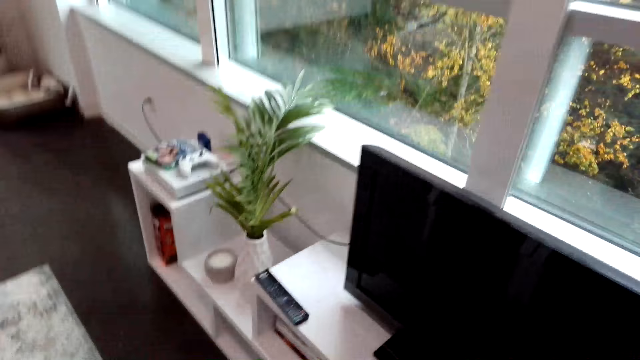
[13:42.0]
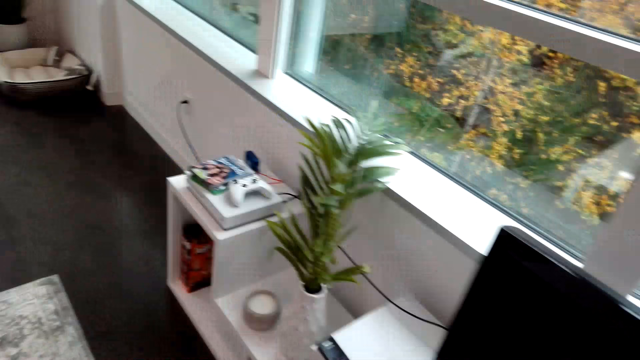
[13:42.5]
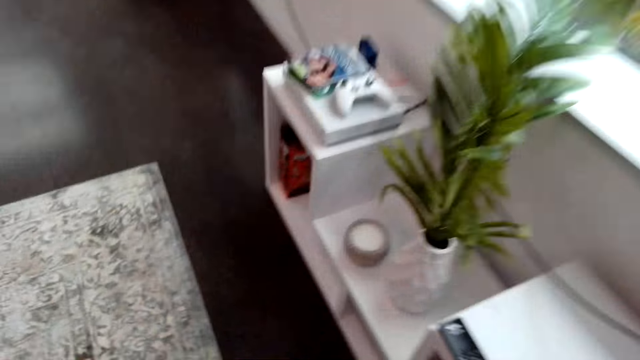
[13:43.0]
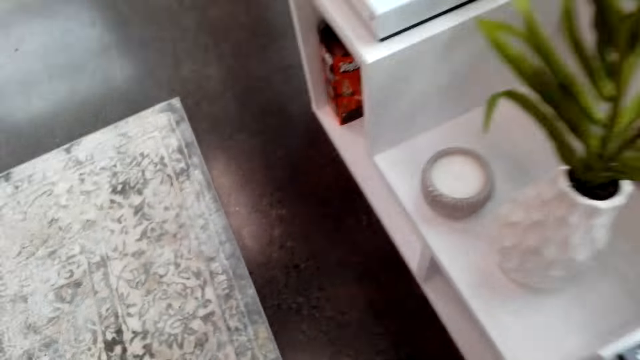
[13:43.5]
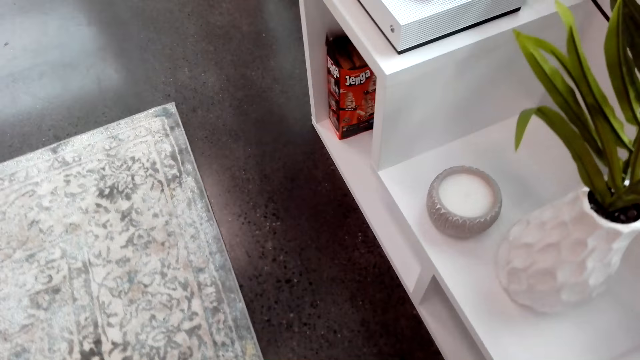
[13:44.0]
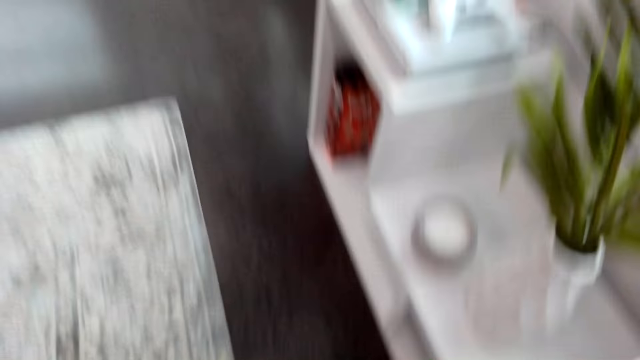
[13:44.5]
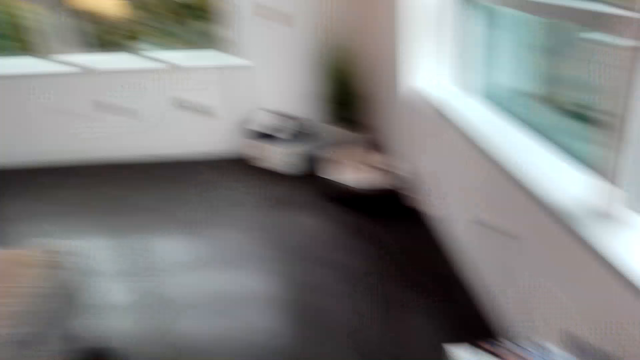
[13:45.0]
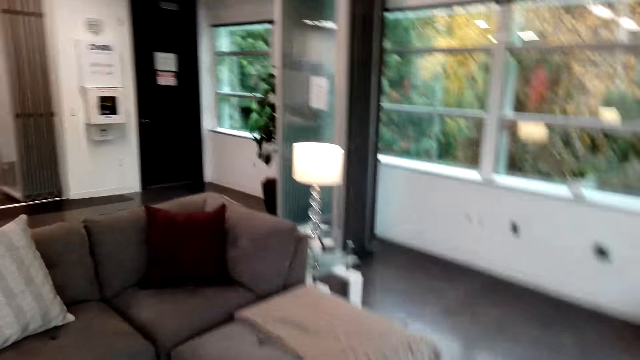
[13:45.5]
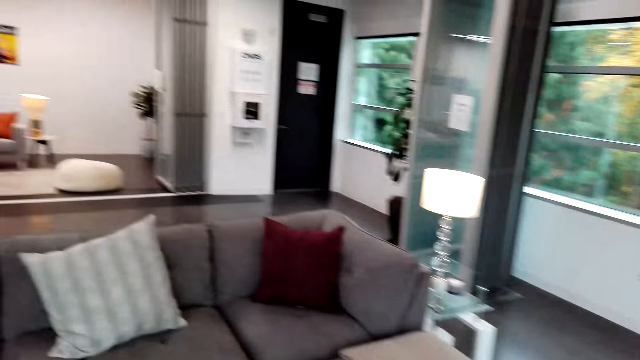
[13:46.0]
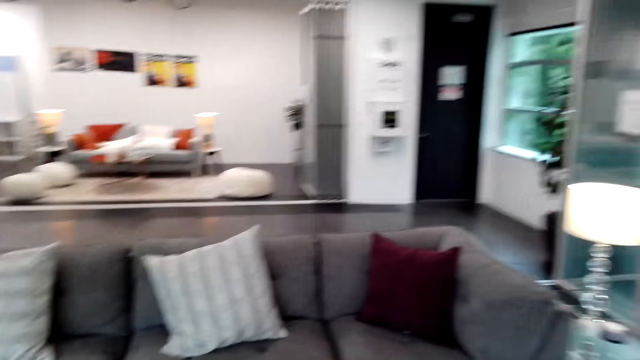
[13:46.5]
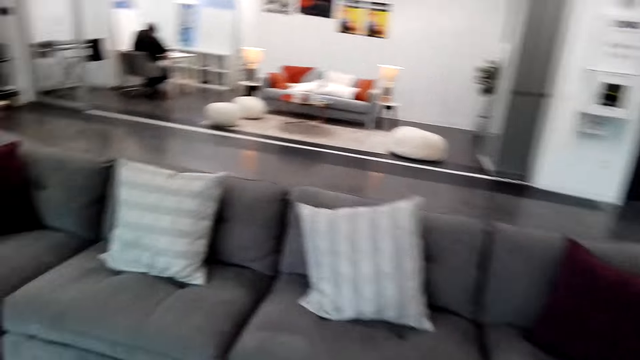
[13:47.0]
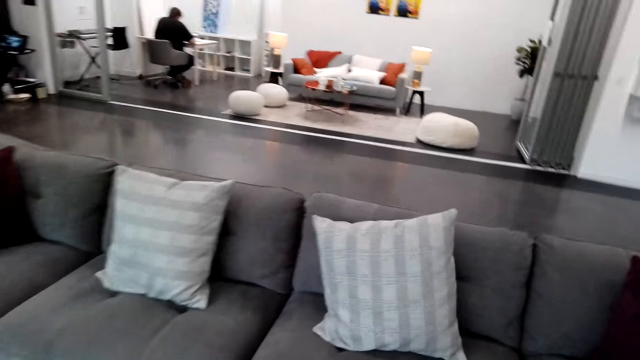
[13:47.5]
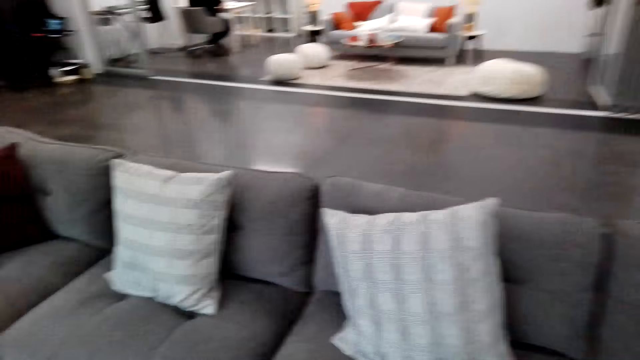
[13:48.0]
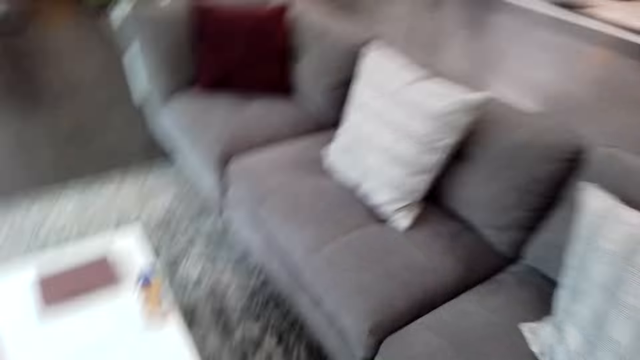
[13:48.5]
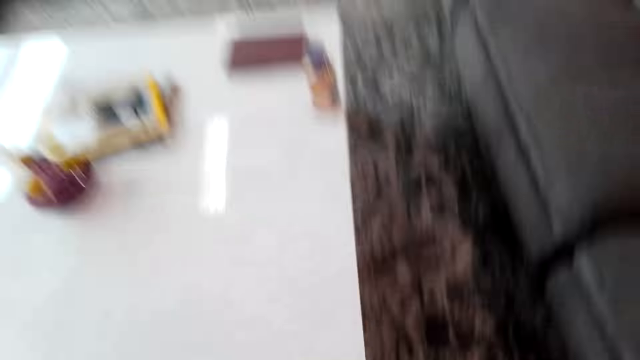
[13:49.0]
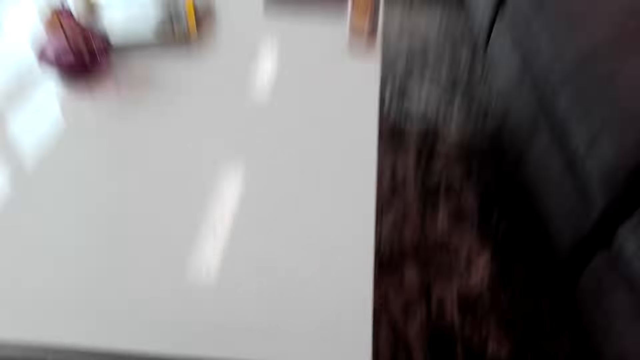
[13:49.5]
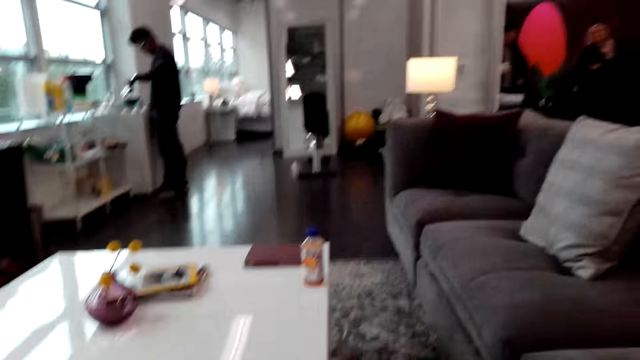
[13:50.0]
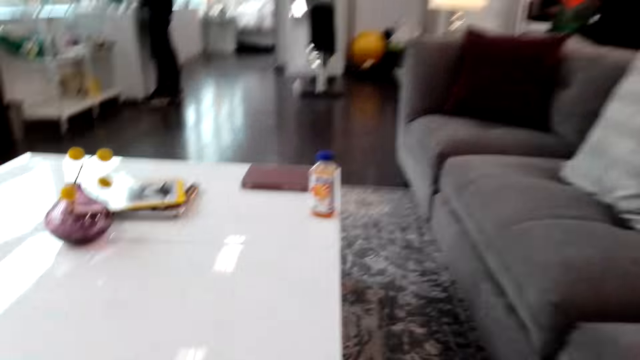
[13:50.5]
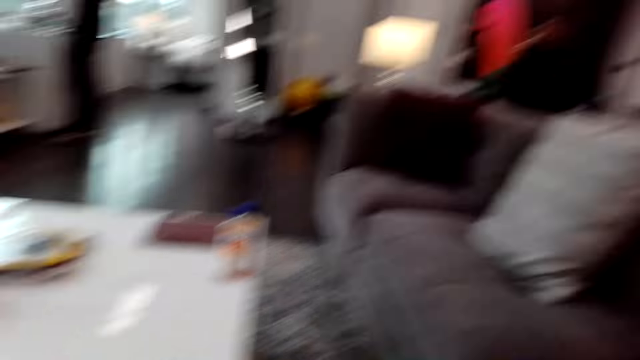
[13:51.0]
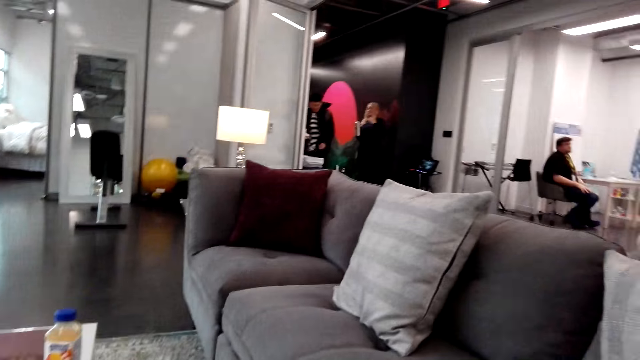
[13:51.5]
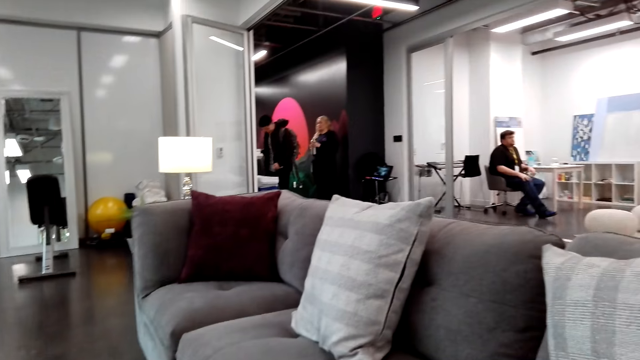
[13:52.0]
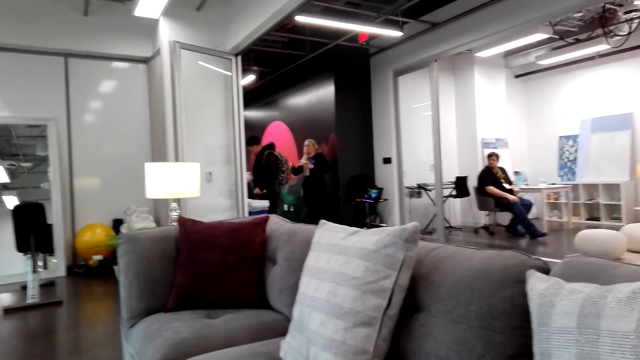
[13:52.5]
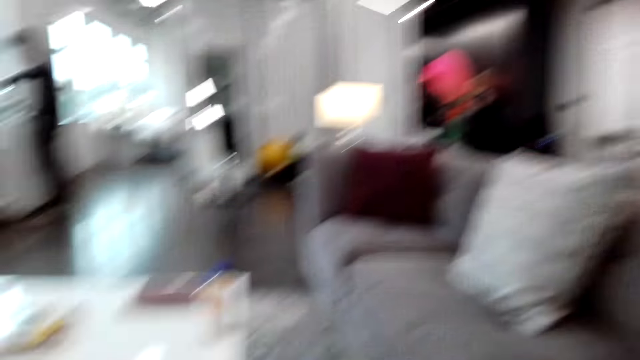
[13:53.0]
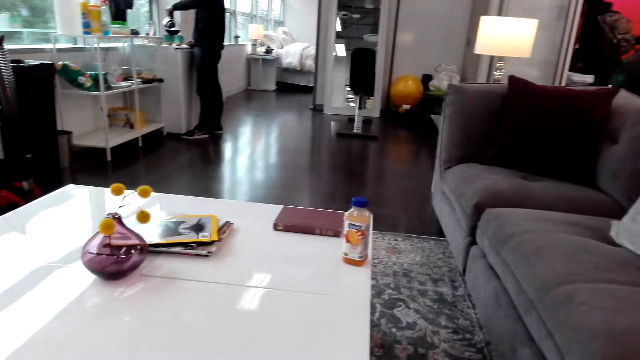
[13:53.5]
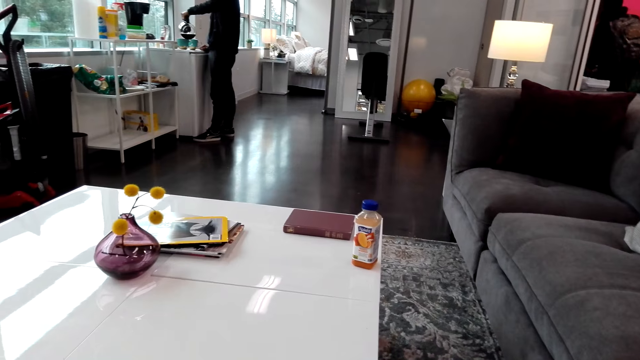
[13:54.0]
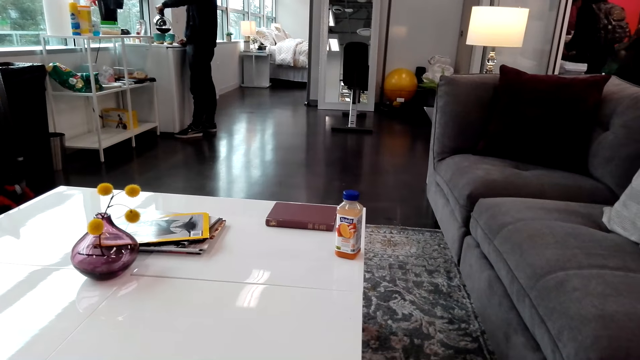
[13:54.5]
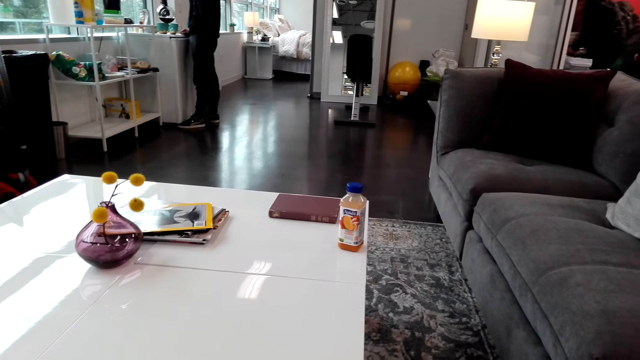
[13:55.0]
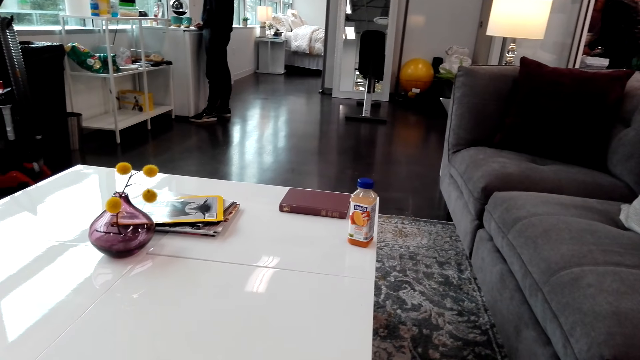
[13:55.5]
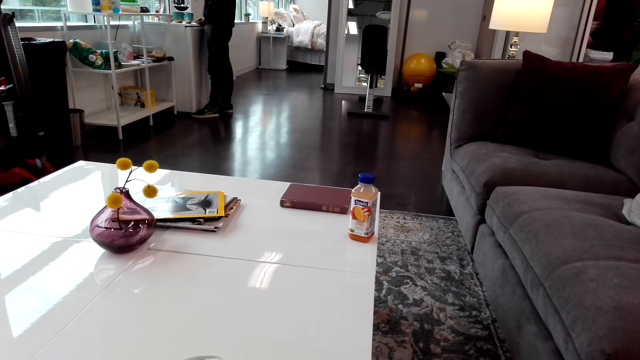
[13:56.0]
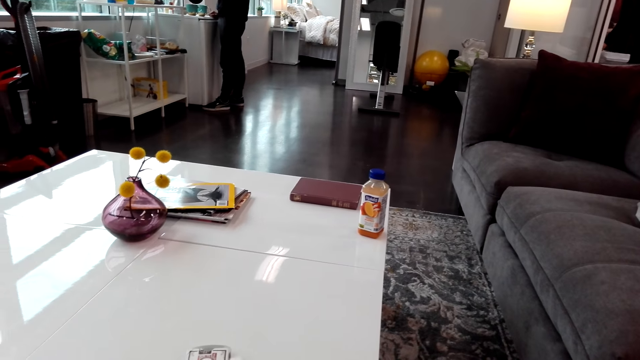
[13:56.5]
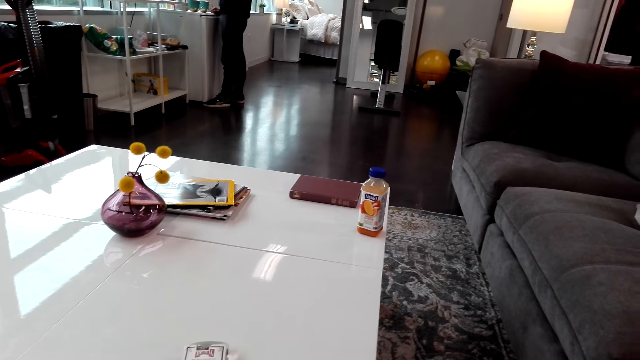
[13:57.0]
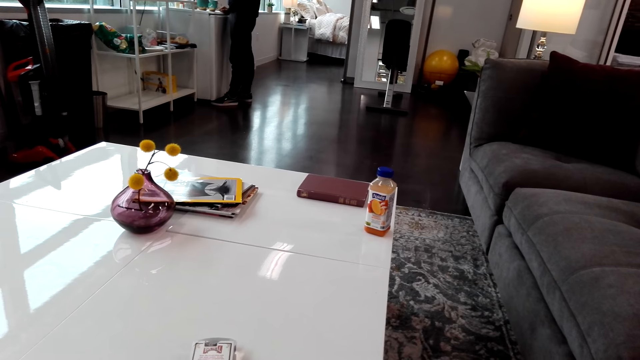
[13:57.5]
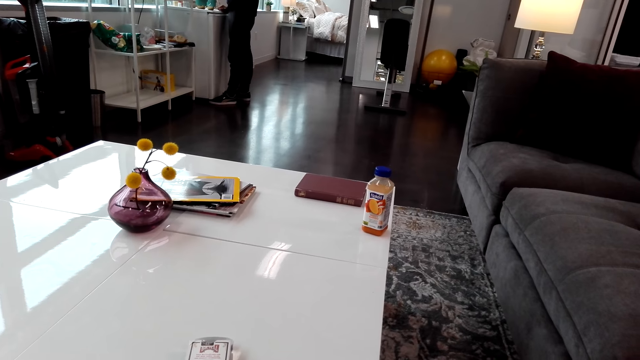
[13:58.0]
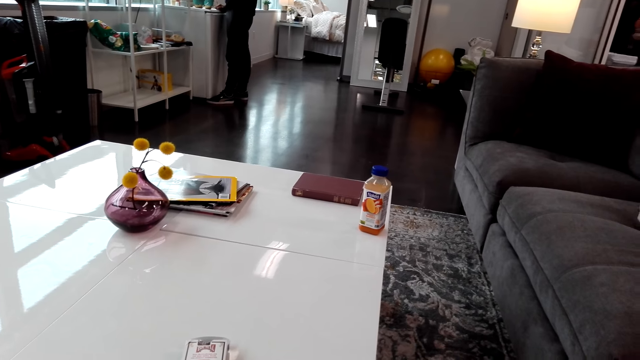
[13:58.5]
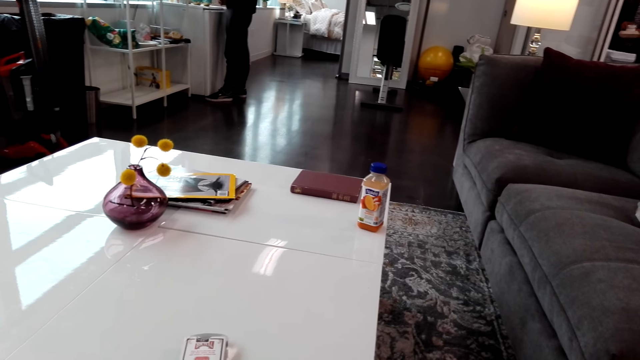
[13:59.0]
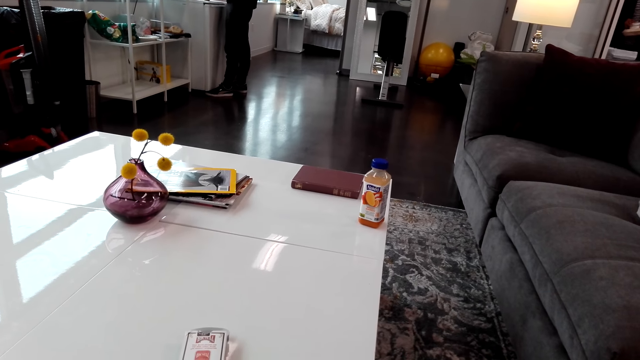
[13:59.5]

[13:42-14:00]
The camera wearer puts coffee in the cups. They sit down on a couch.
